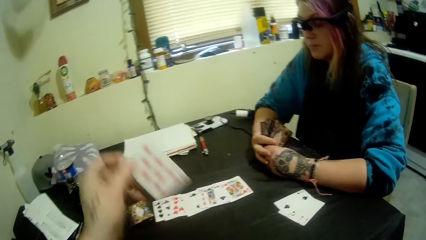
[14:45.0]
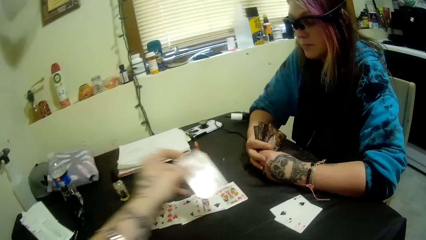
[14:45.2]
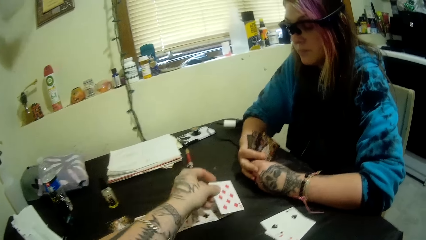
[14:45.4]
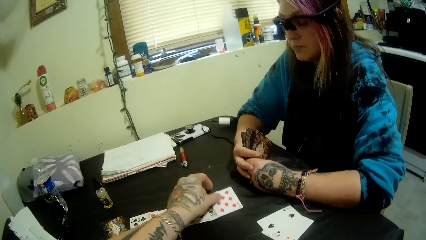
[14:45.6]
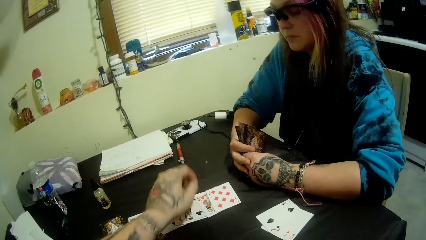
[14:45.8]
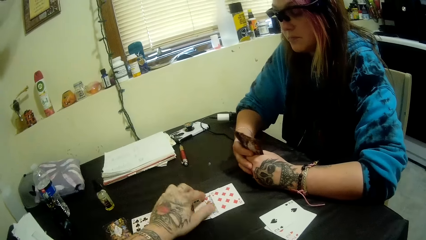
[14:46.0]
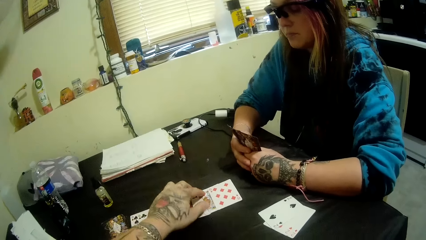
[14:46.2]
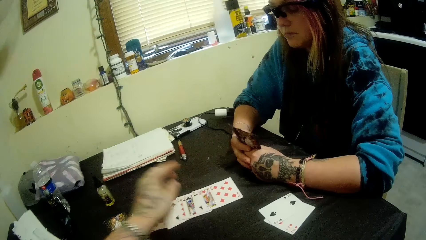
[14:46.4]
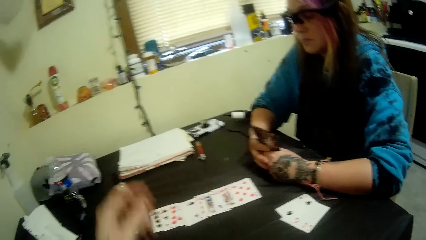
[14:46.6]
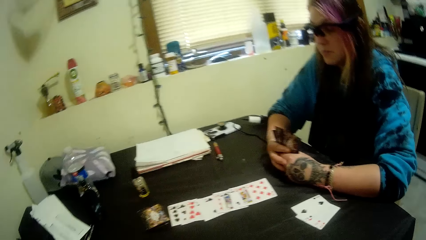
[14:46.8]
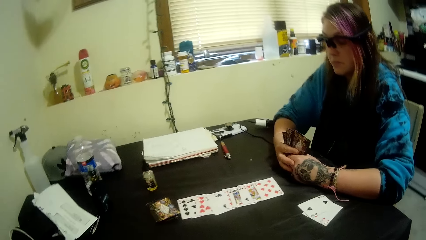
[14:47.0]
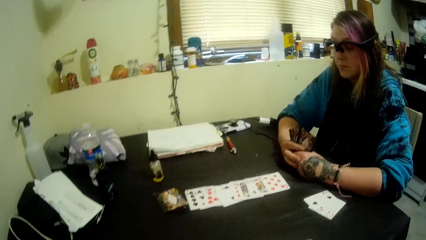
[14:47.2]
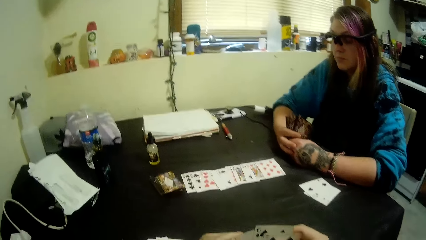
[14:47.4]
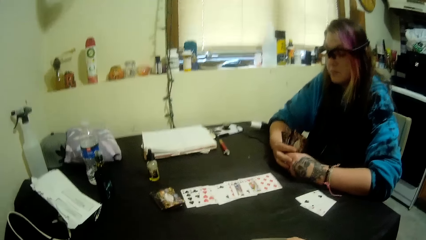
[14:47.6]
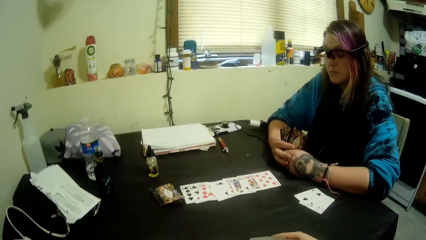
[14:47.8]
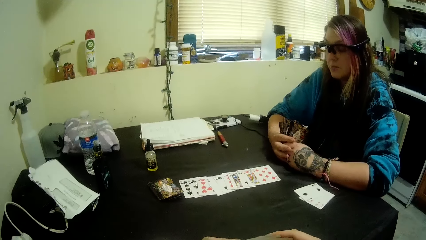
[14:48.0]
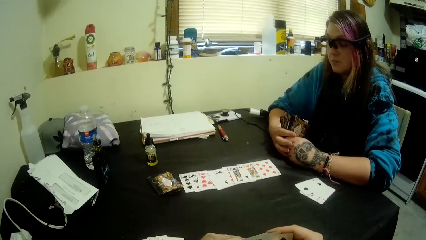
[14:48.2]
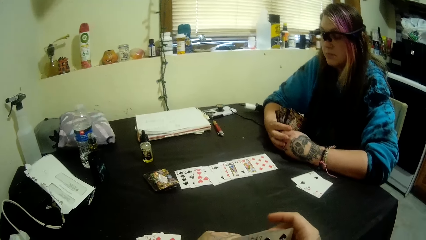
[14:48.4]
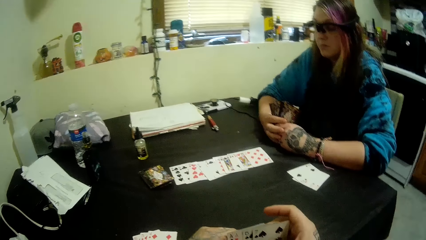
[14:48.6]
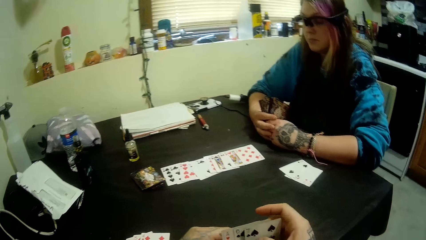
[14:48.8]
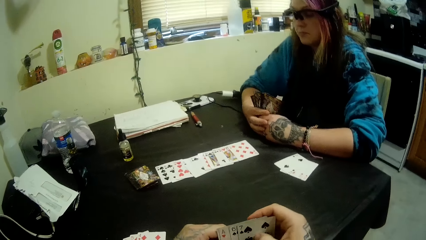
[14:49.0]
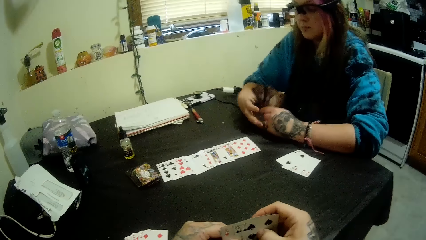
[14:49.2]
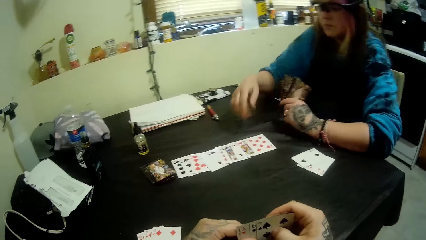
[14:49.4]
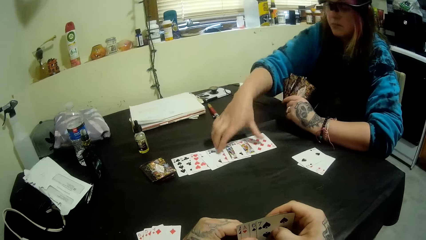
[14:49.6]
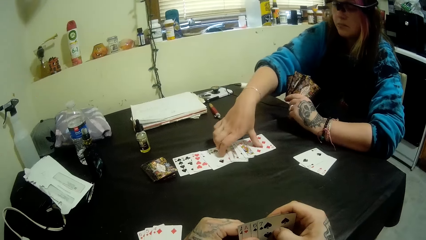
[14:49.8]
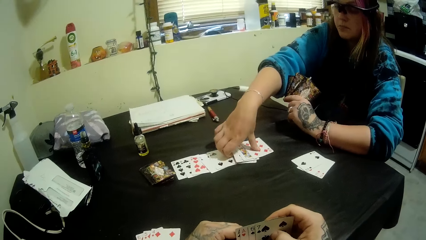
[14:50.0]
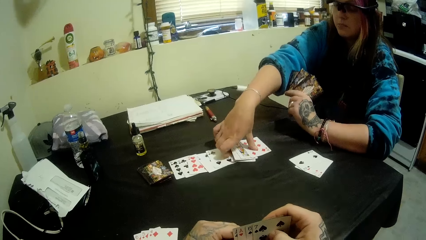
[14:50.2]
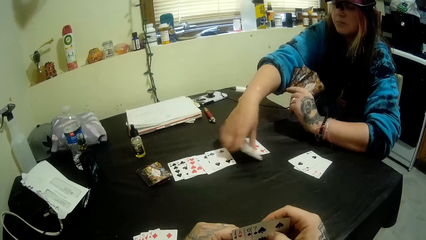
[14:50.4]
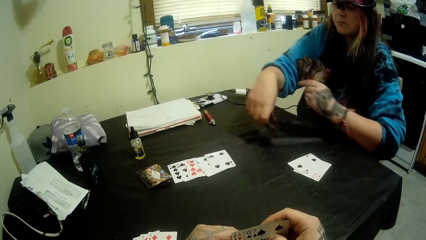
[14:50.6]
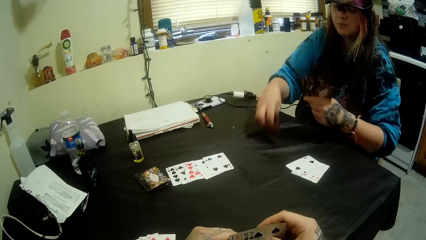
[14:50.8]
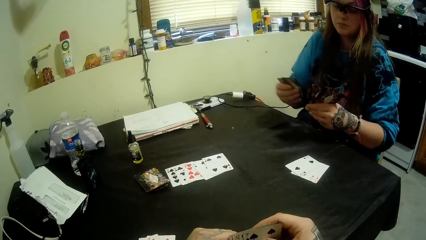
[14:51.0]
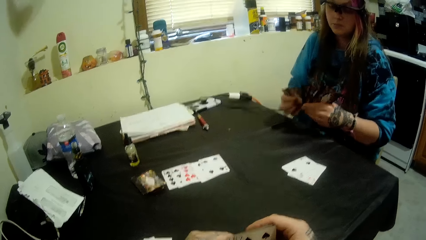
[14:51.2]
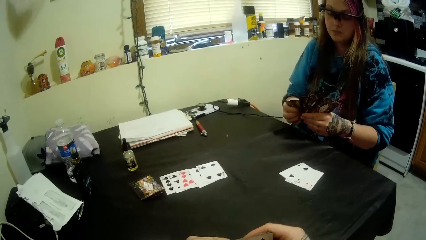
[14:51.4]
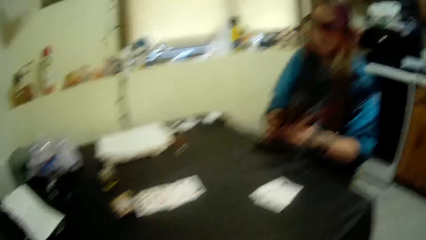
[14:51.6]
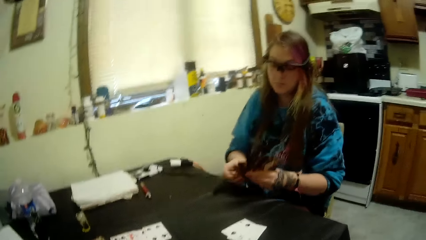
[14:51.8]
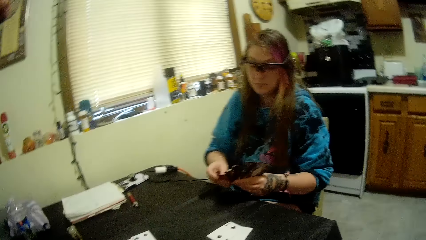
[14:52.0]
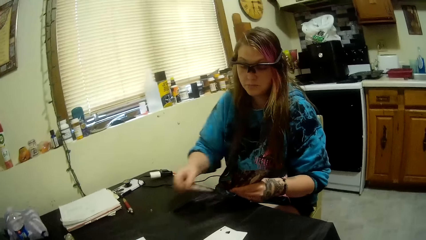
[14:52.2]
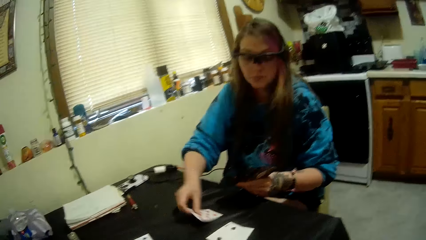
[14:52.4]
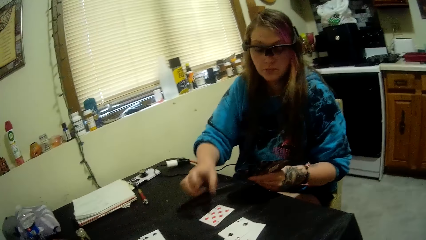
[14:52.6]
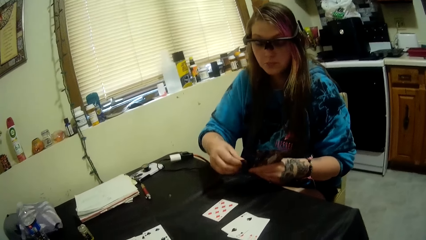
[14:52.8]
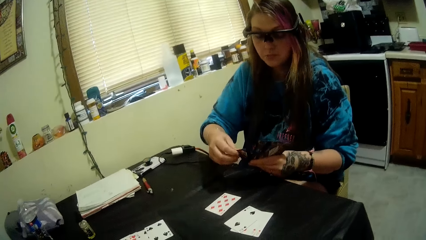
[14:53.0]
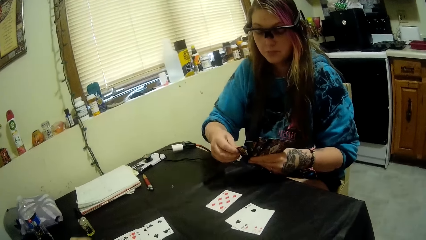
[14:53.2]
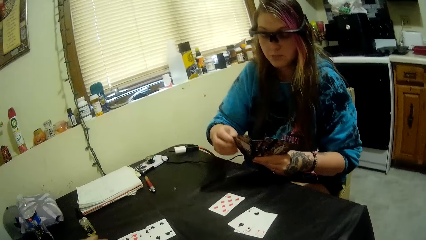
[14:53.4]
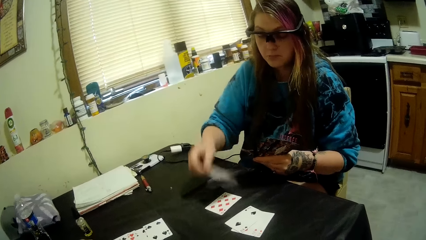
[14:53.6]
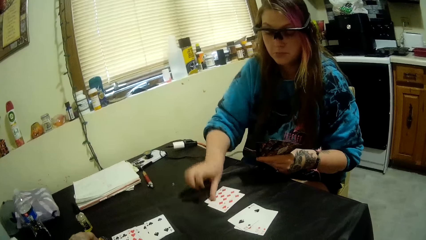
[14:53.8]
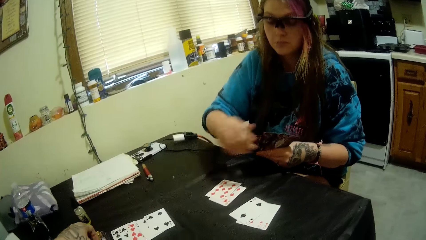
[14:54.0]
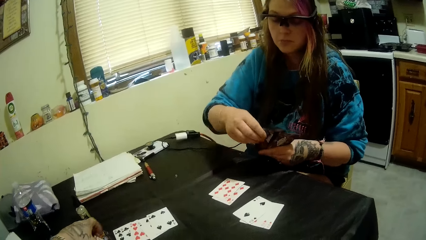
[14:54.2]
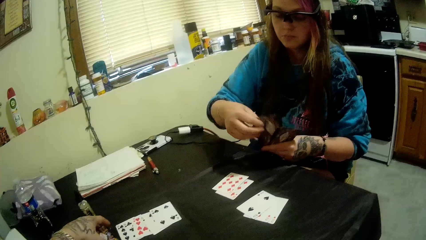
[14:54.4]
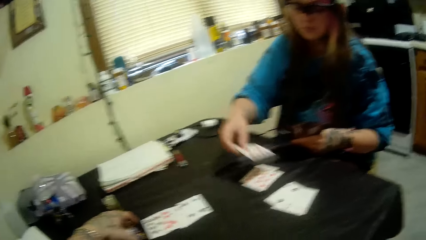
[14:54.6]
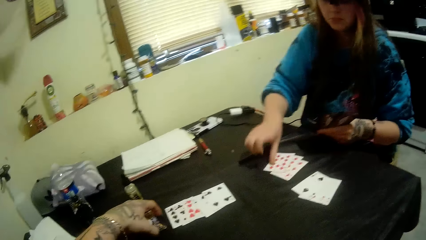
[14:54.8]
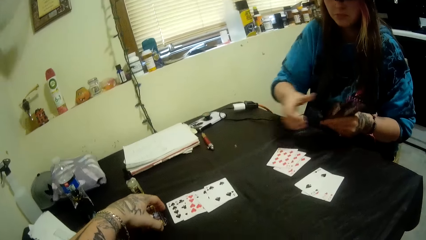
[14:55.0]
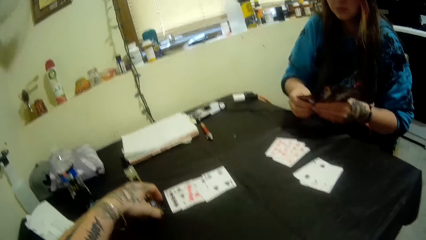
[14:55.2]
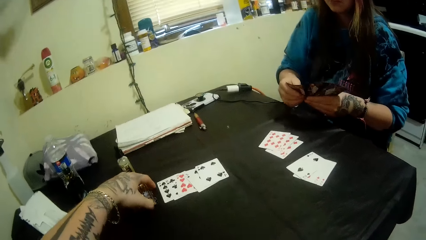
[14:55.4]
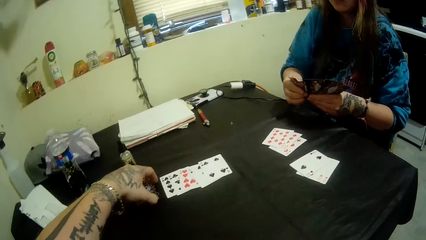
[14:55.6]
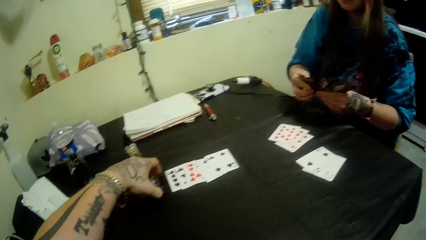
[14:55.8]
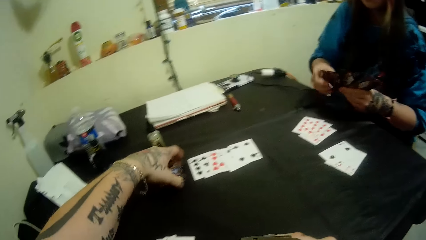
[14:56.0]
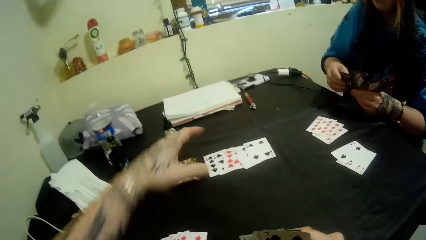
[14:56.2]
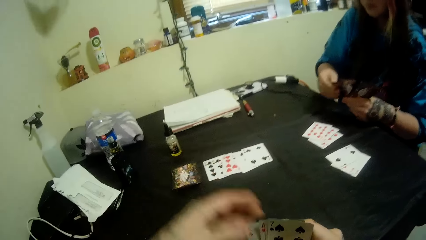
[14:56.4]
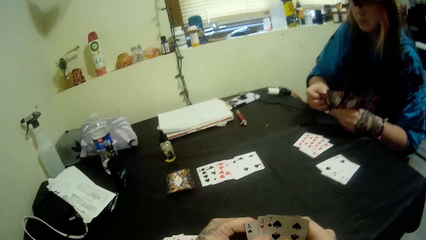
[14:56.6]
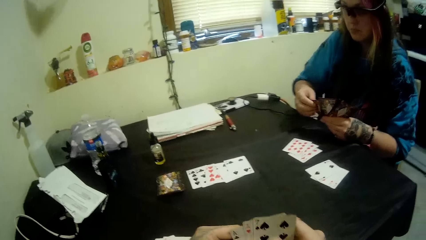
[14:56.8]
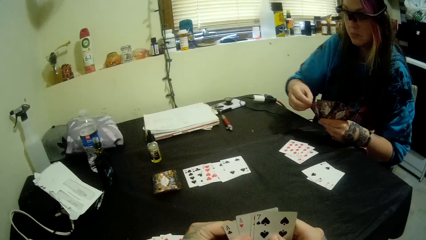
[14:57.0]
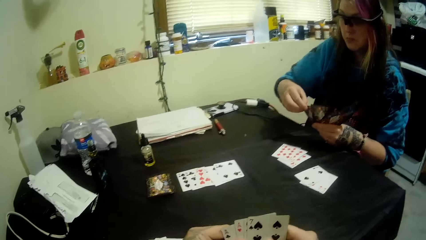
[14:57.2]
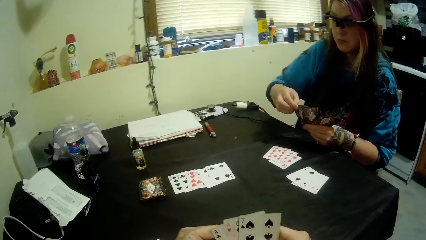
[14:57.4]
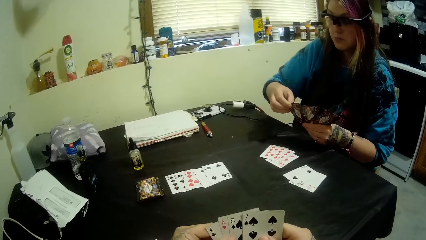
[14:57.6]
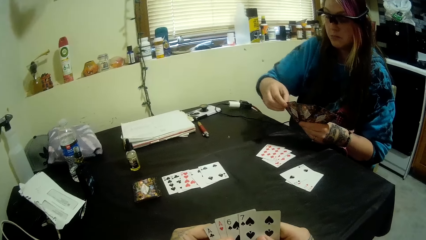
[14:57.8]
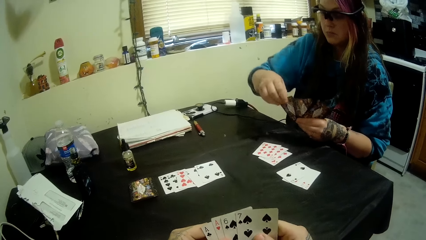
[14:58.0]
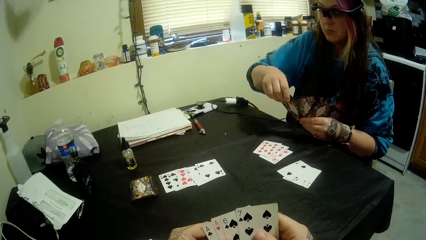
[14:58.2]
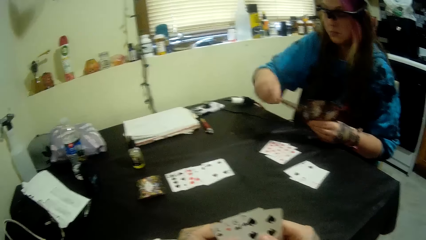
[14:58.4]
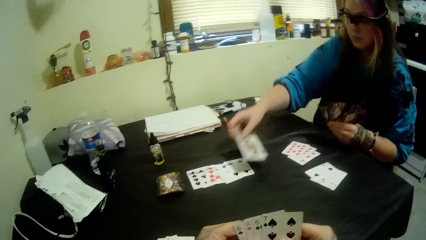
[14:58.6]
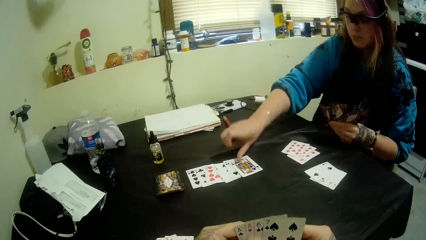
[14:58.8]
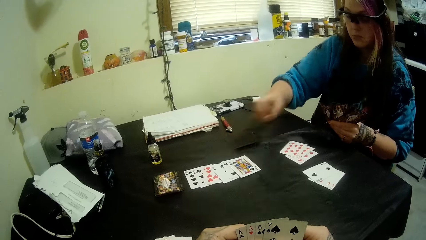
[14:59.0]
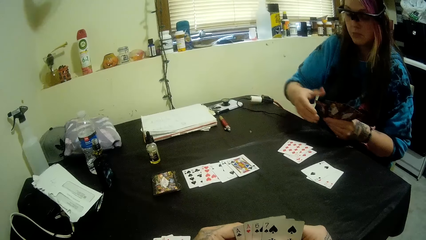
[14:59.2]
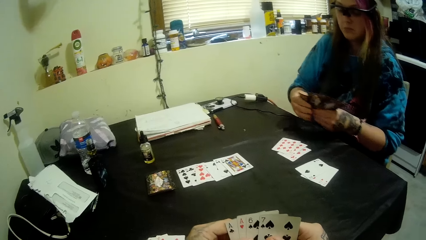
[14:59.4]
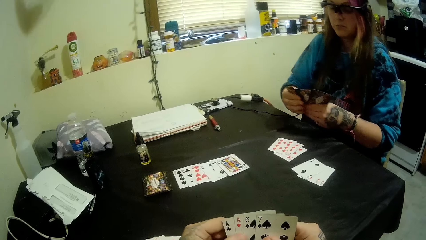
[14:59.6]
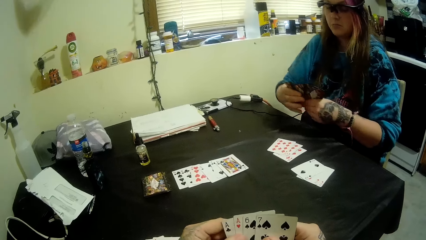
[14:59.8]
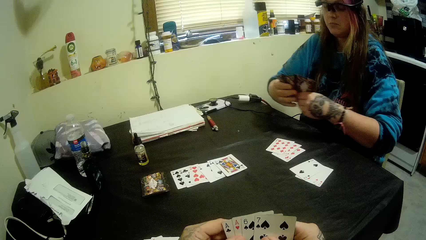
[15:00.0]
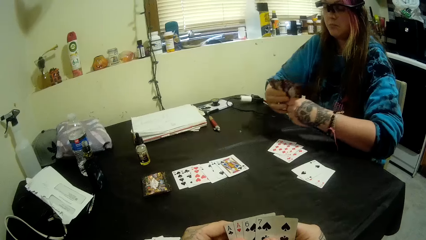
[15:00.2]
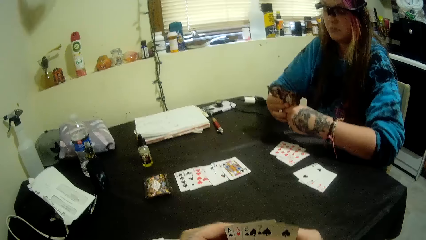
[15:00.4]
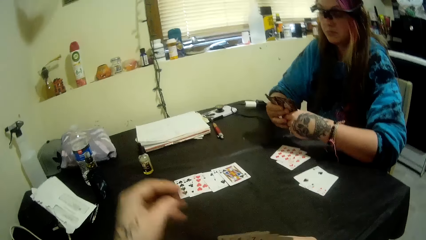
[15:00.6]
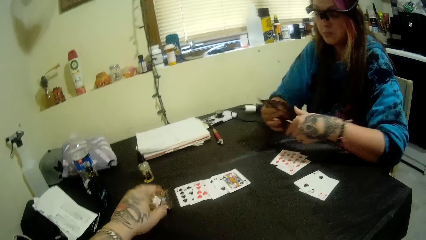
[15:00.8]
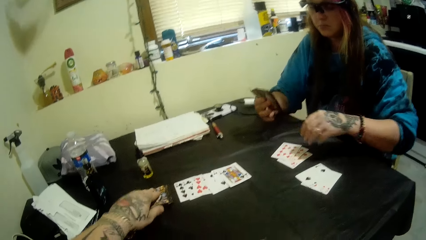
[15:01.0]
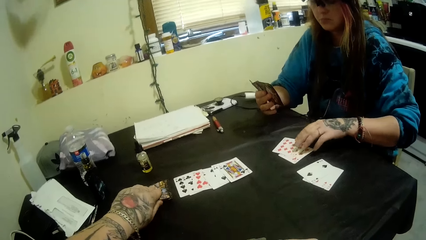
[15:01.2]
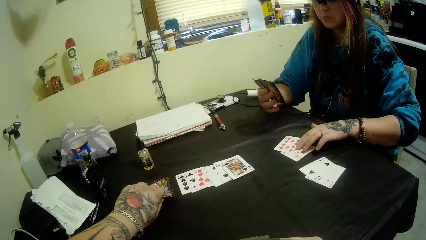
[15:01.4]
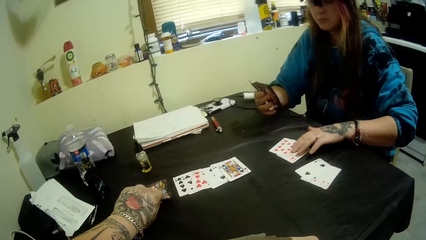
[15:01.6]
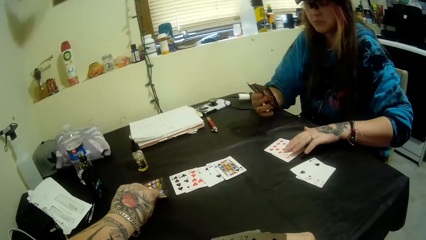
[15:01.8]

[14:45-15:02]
The camera wearer places a card on the center of the table with his left hand. A girl packs some cards from the table center with her right hand. The girl tenders some of her cards on the table with her right hand. The girl places a card on the center of the table with her right hand. The camera wearer selects the cards.
